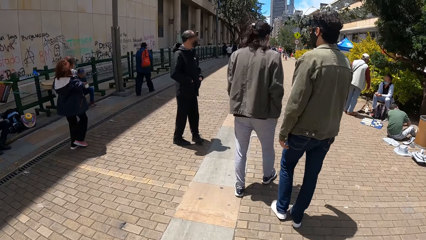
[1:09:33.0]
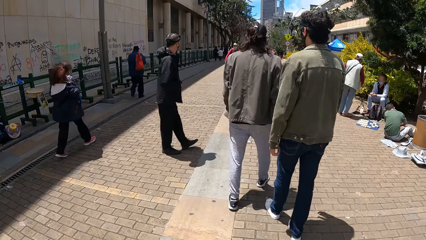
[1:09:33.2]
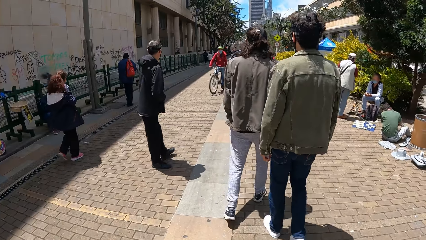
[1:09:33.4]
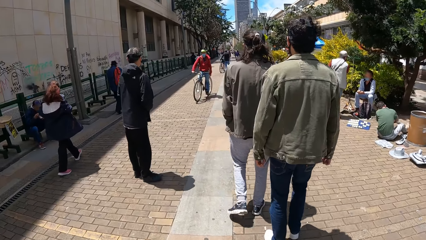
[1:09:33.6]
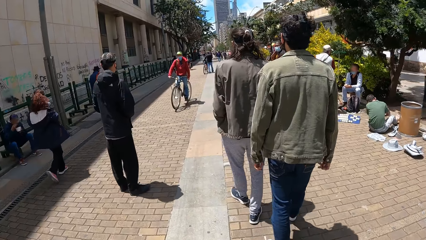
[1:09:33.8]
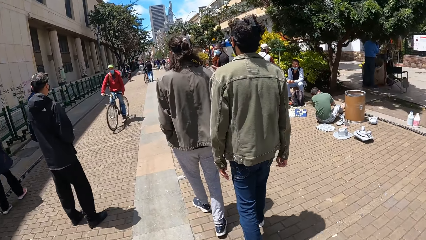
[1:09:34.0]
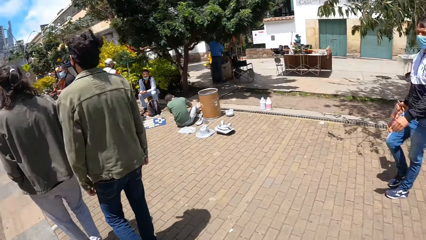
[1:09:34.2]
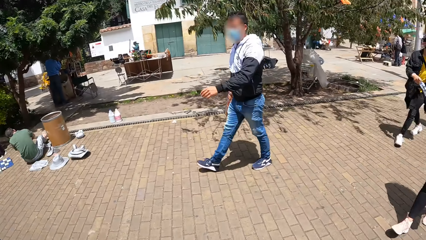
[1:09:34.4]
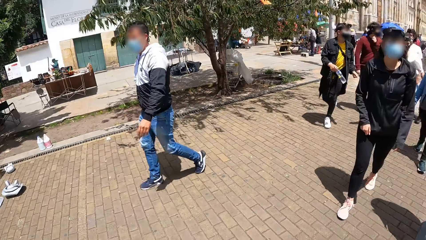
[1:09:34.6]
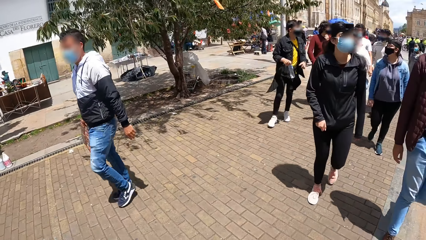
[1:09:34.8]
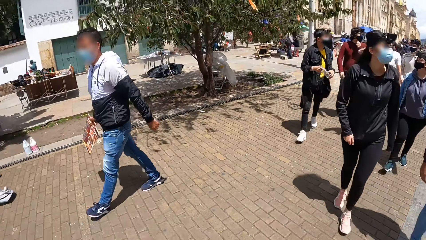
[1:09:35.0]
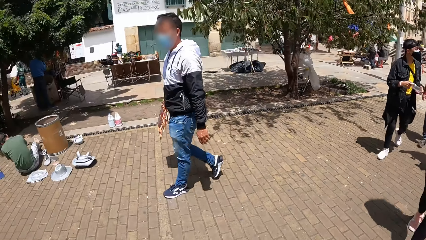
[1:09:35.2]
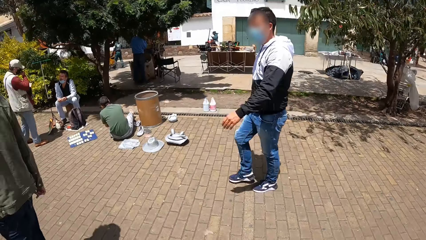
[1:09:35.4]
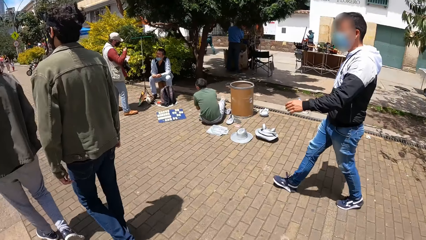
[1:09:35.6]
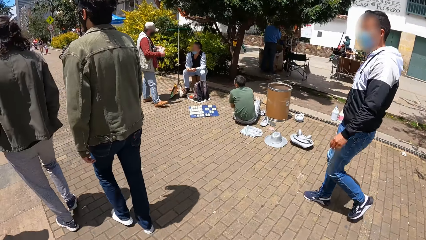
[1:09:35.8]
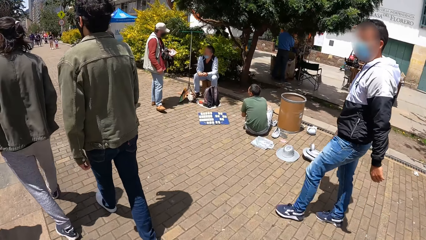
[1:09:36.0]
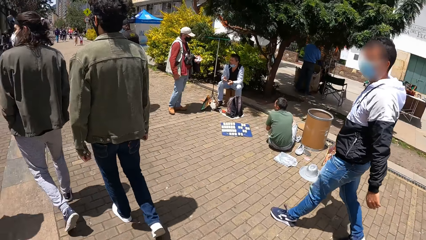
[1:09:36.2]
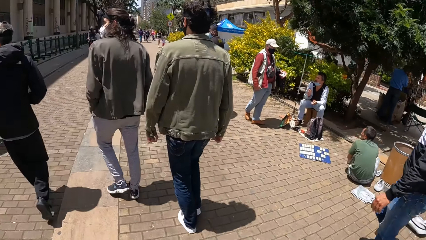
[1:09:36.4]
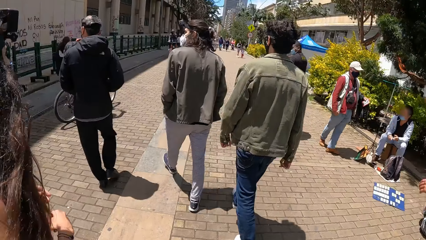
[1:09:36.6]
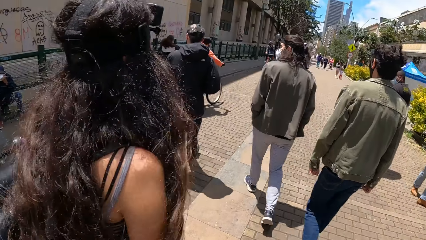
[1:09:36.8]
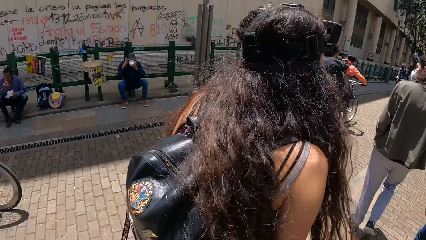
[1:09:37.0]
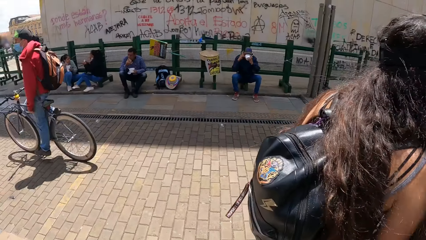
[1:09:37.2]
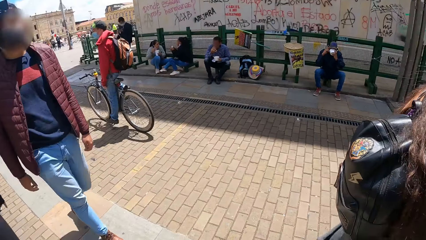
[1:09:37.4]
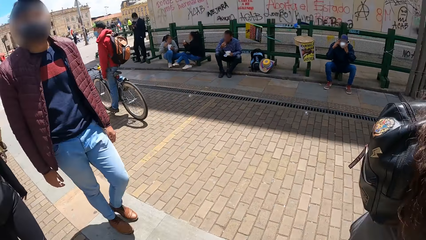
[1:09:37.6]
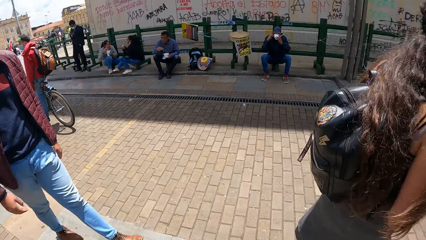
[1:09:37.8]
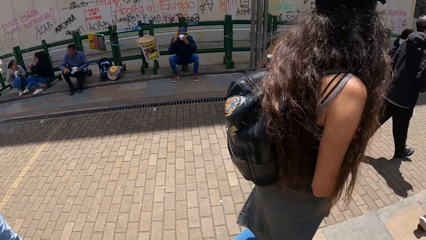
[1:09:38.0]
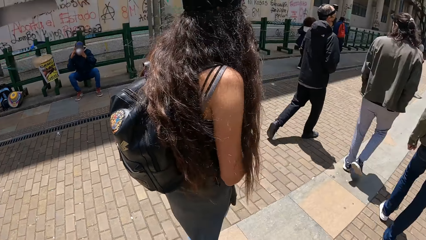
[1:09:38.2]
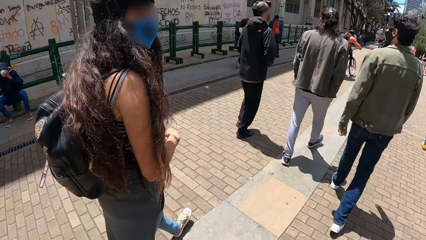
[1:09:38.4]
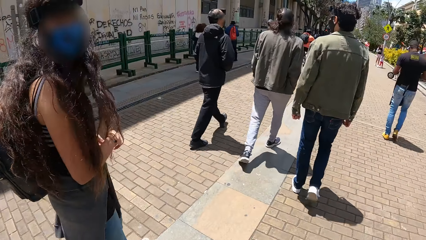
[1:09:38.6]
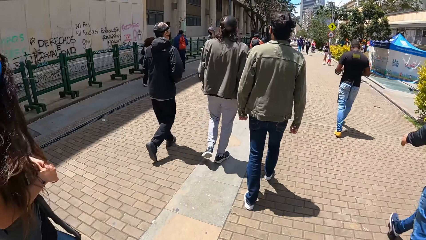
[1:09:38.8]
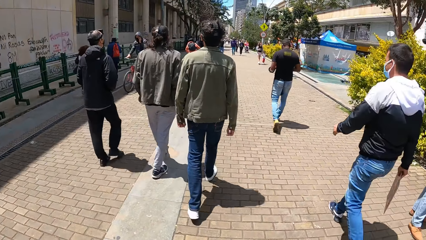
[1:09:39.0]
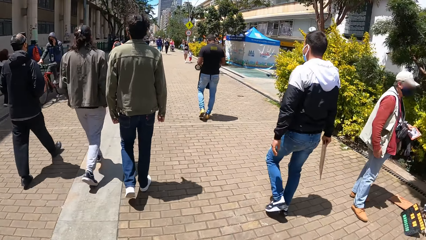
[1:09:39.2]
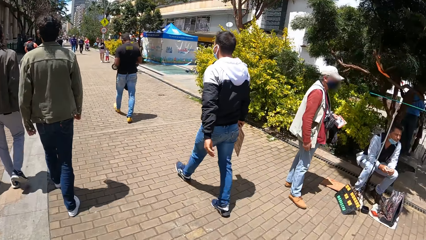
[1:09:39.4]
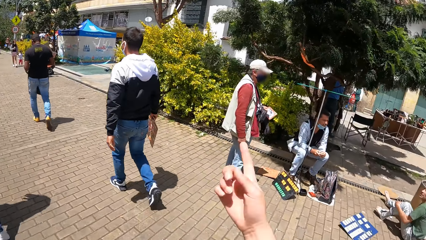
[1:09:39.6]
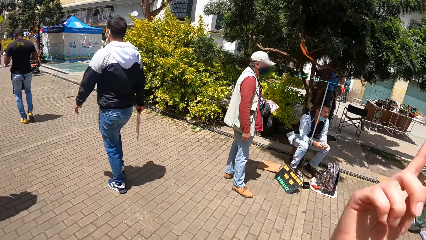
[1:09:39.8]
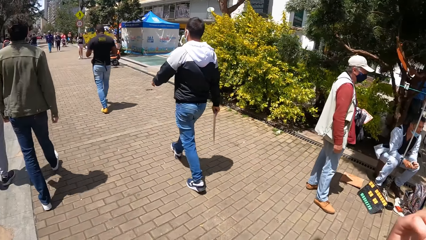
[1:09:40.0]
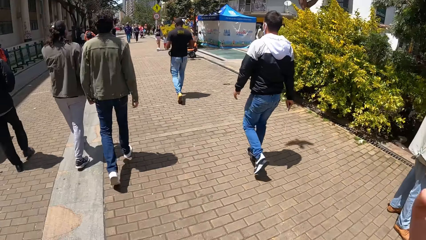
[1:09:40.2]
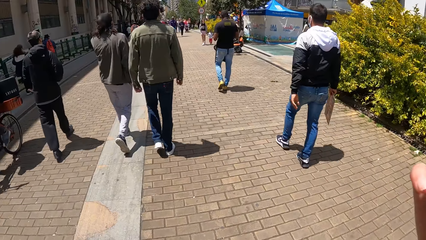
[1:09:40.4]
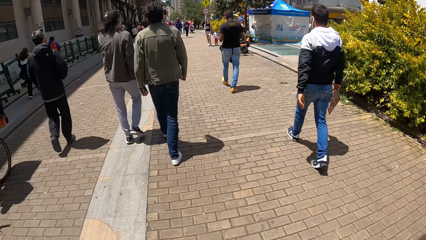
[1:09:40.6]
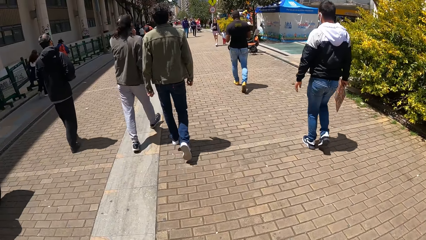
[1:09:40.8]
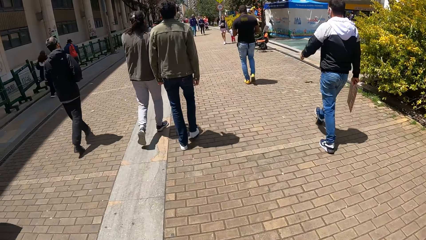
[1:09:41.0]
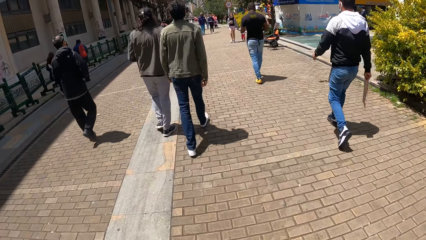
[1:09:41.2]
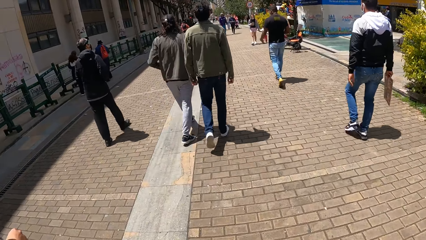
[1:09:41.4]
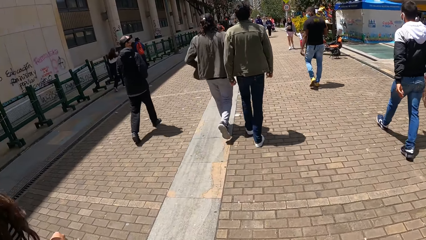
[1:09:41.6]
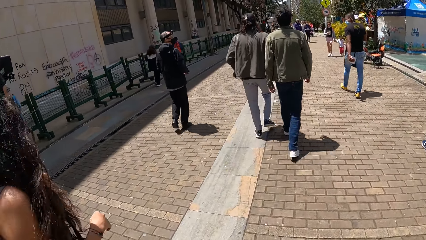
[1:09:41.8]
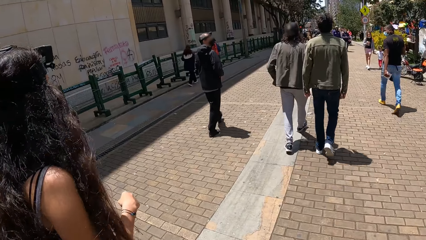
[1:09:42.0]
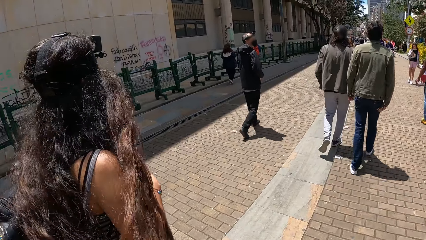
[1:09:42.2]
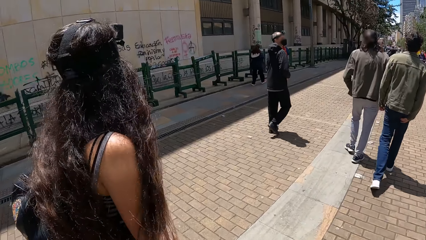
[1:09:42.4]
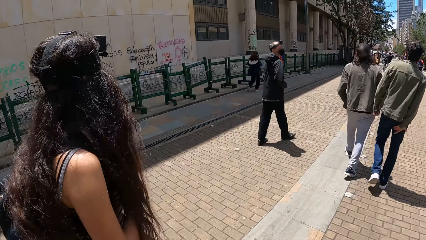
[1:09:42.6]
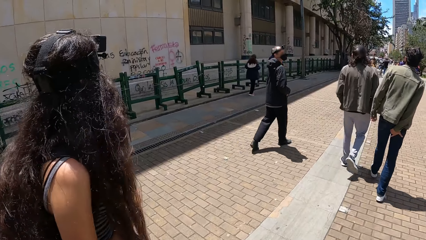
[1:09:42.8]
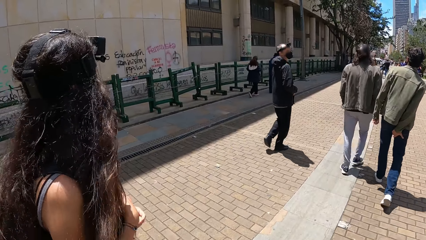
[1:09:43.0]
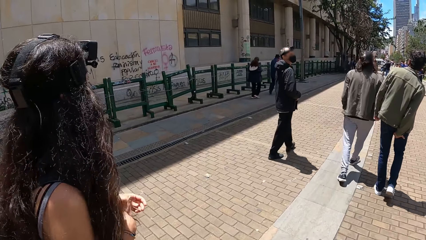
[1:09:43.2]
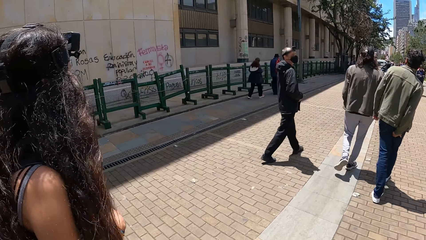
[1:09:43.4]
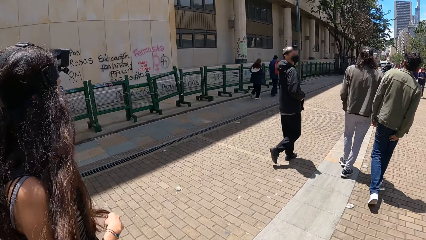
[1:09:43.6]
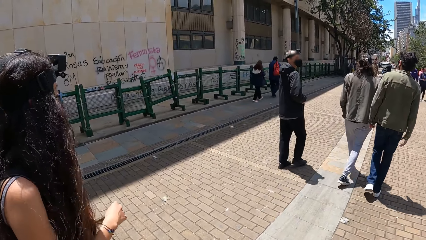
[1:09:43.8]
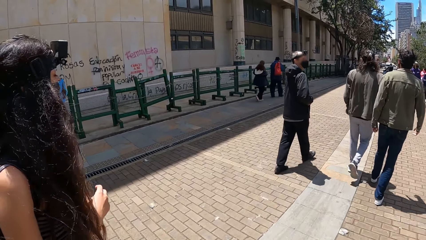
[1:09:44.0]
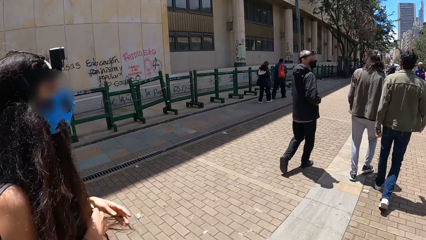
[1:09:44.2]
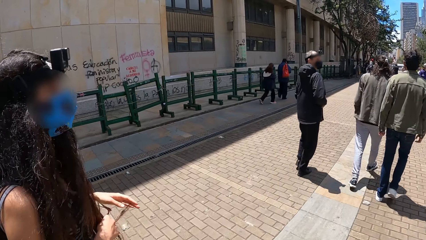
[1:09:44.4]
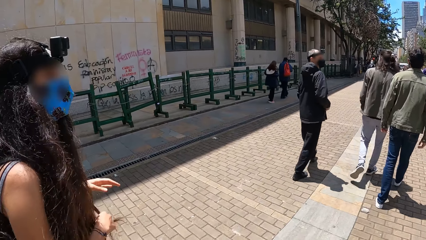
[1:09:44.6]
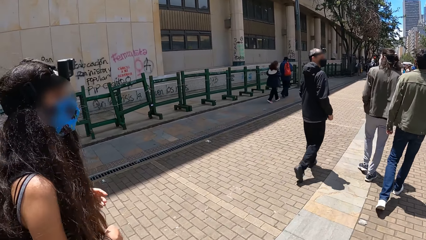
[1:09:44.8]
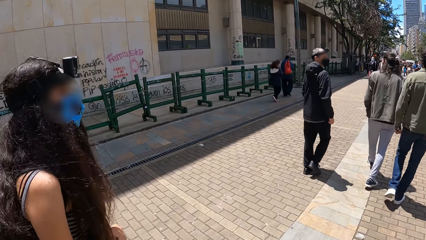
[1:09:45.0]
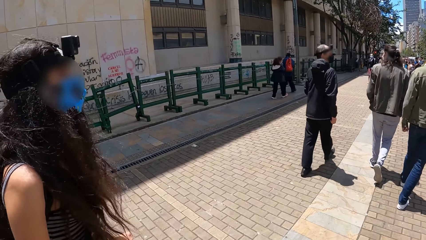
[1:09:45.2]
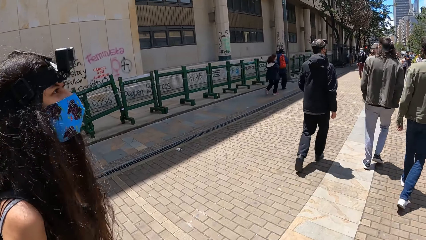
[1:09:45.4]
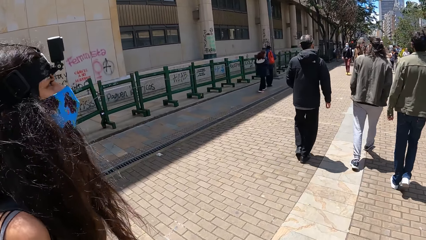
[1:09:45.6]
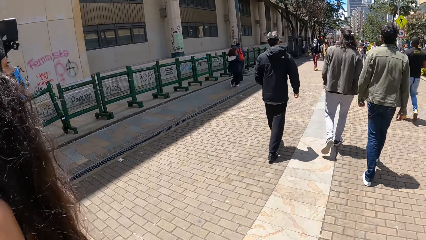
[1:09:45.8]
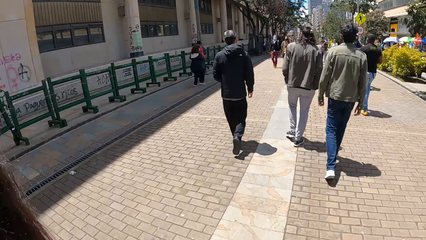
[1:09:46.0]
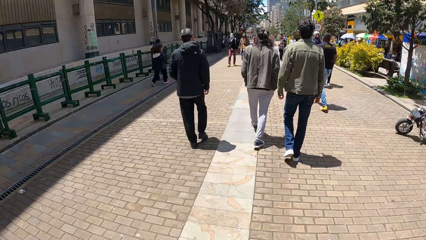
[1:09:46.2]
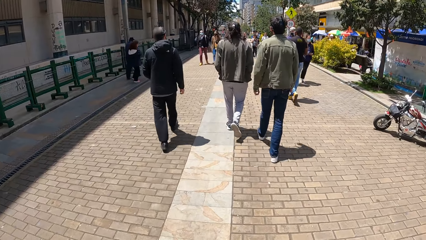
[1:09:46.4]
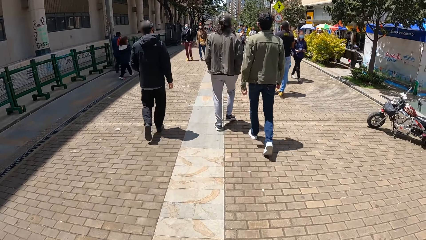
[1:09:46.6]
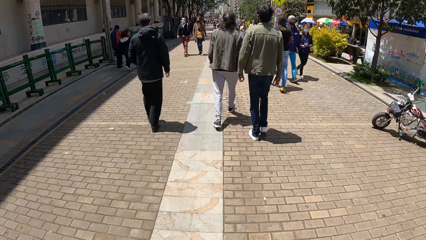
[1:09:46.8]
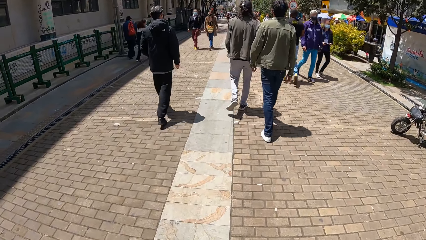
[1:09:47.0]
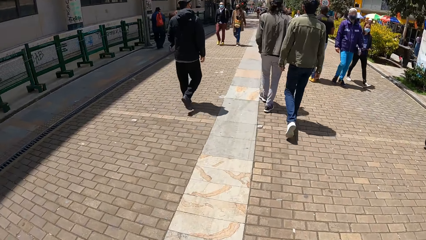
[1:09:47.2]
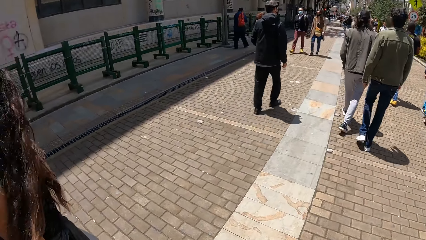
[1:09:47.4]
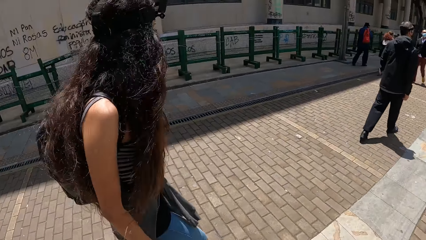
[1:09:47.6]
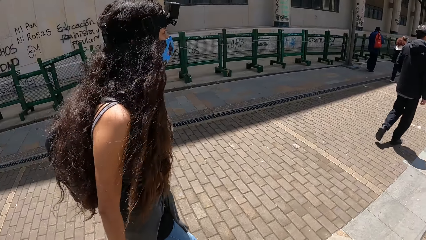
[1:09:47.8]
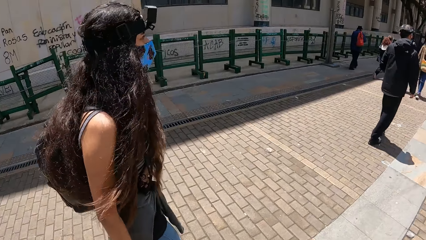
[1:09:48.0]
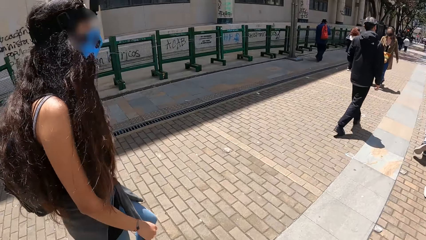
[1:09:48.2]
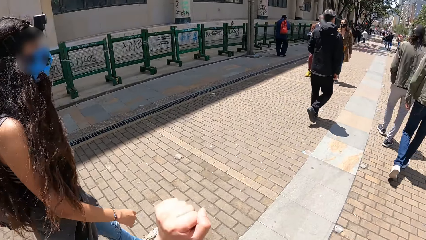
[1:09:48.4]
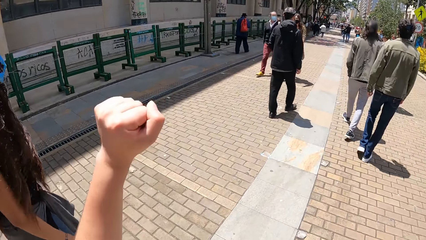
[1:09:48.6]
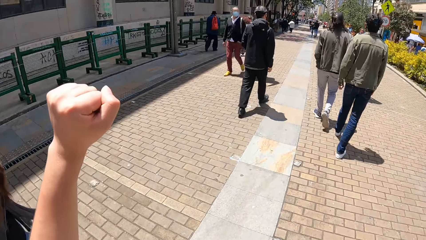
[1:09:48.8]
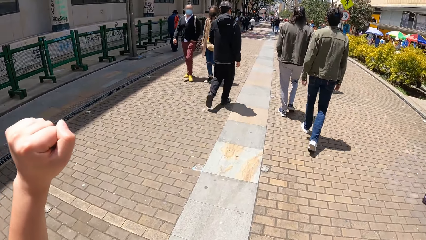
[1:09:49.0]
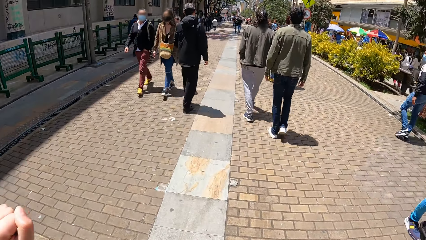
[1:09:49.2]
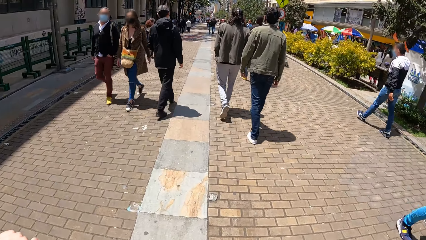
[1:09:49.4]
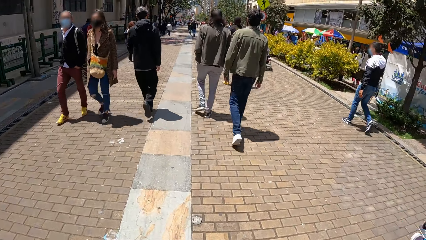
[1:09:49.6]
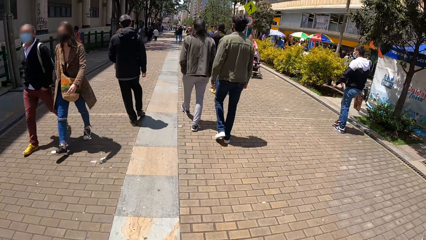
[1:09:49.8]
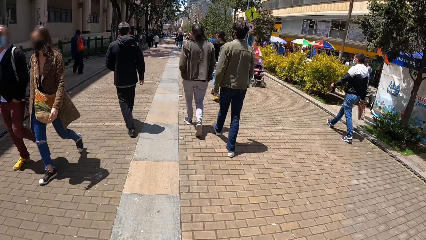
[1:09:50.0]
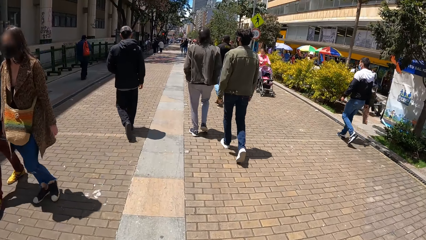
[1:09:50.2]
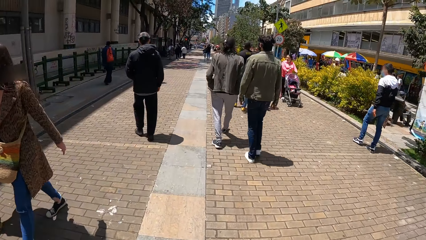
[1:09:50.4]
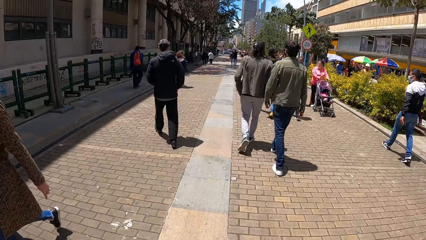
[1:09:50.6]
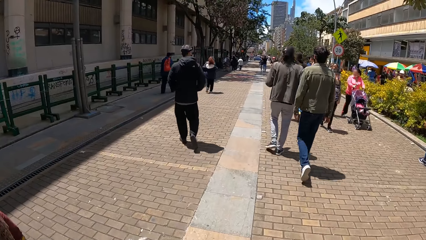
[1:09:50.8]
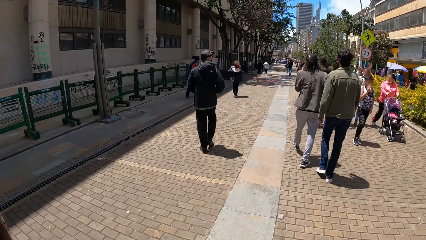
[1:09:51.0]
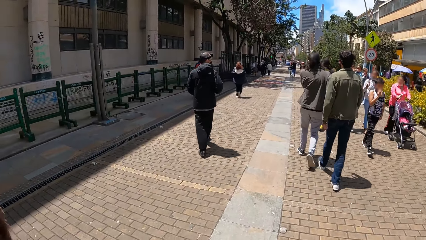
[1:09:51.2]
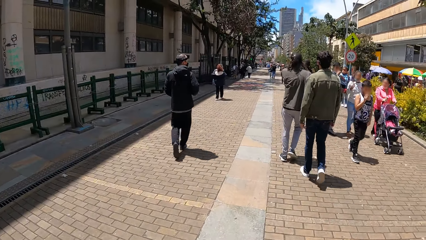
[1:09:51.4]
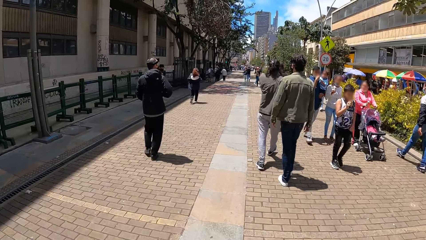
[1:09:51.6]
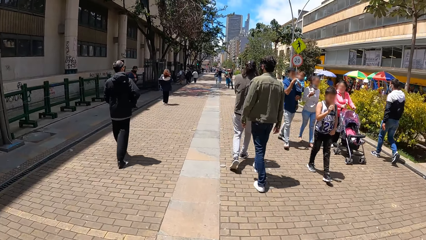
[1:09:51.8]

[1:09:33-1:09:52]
The camera wearer looks around the compound. They use gestures. They use gestures again.
